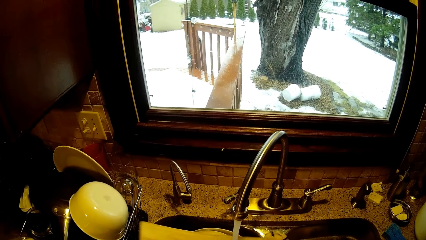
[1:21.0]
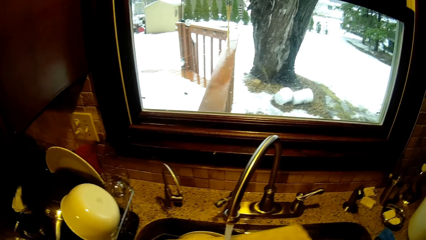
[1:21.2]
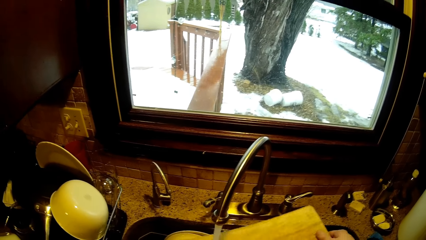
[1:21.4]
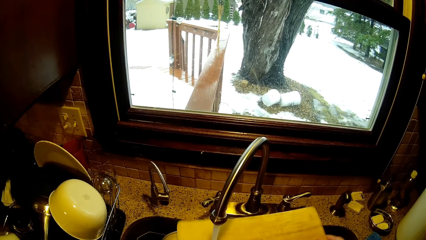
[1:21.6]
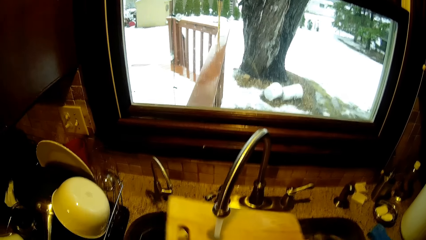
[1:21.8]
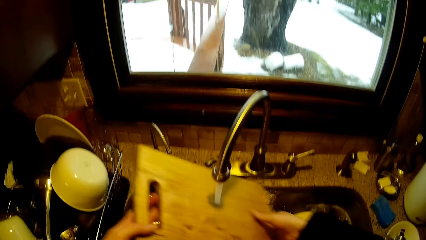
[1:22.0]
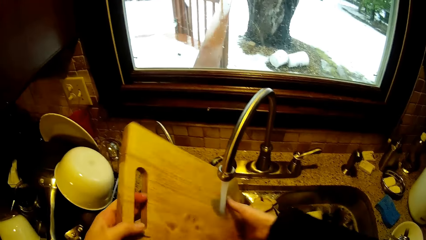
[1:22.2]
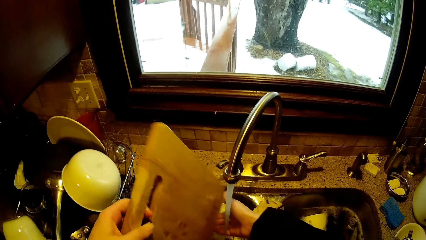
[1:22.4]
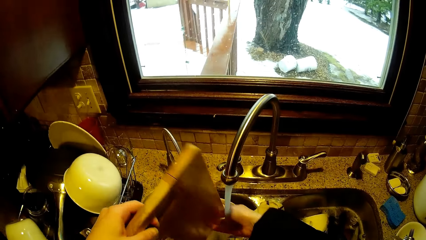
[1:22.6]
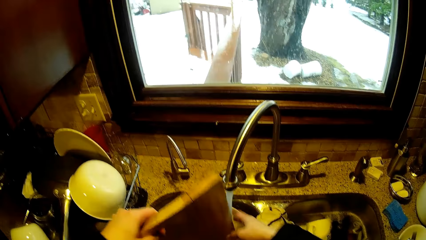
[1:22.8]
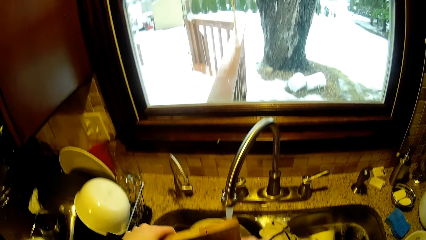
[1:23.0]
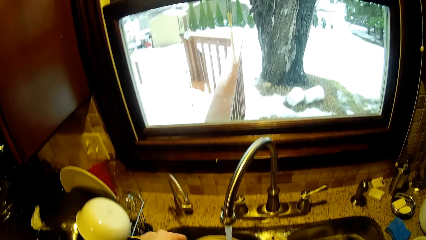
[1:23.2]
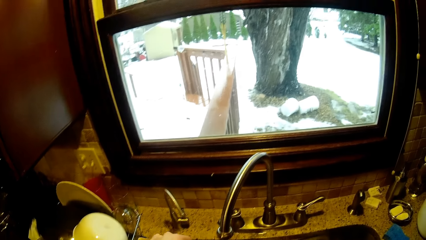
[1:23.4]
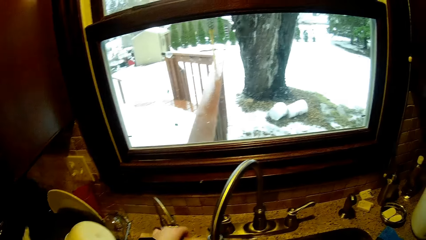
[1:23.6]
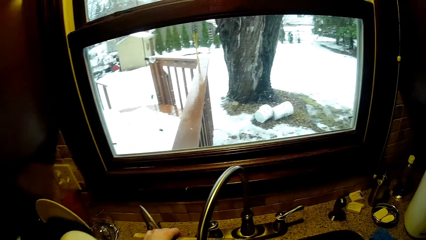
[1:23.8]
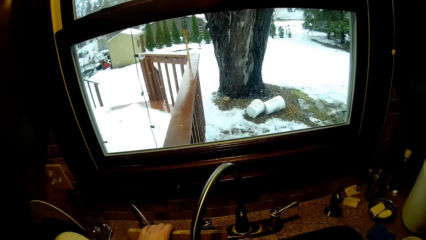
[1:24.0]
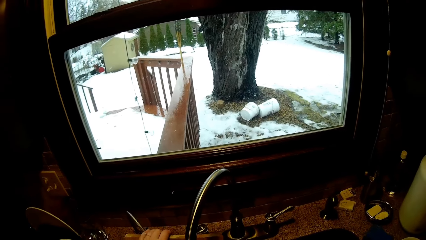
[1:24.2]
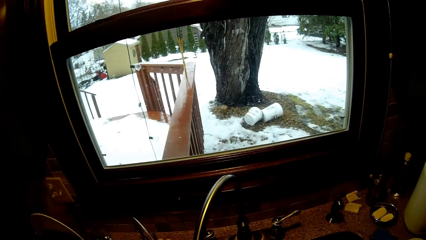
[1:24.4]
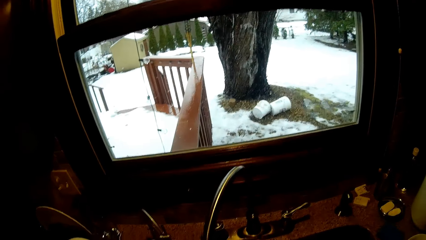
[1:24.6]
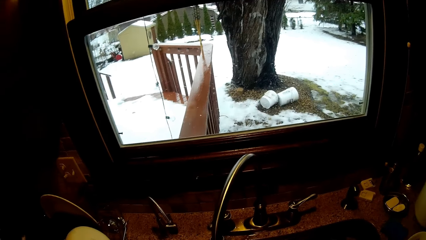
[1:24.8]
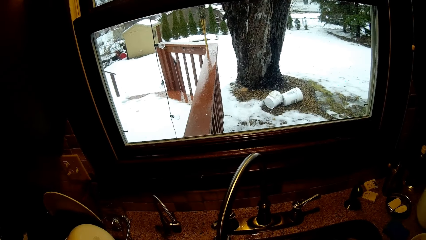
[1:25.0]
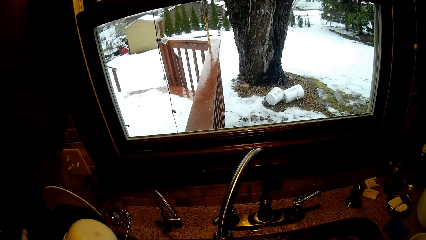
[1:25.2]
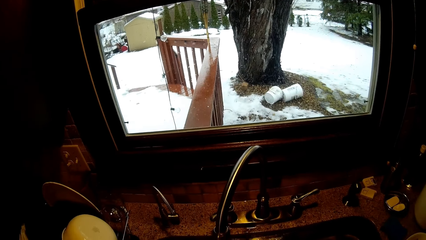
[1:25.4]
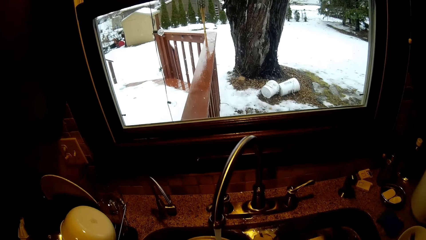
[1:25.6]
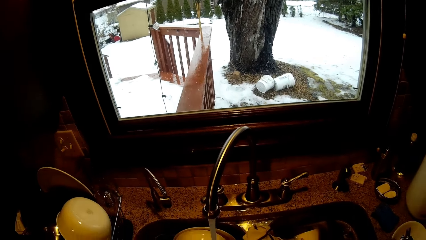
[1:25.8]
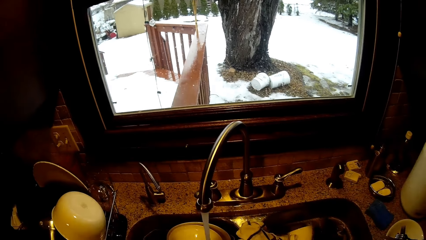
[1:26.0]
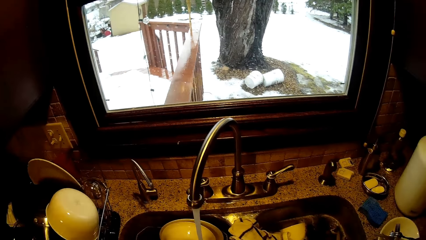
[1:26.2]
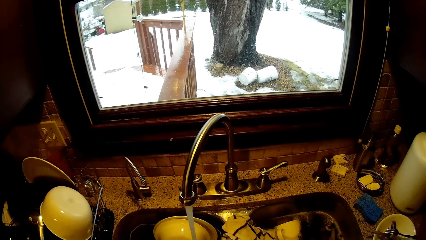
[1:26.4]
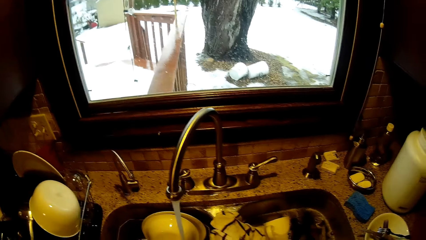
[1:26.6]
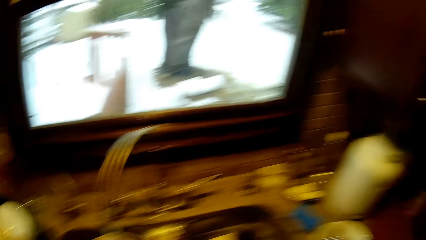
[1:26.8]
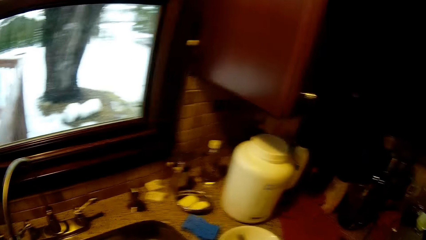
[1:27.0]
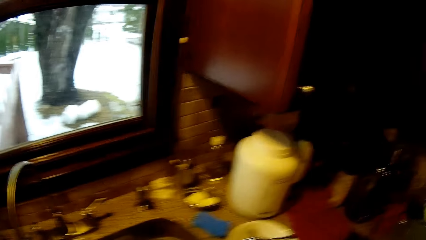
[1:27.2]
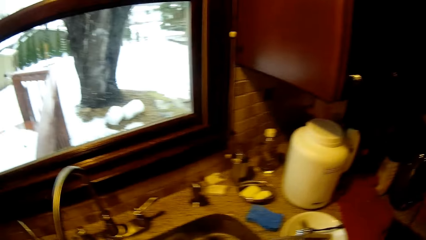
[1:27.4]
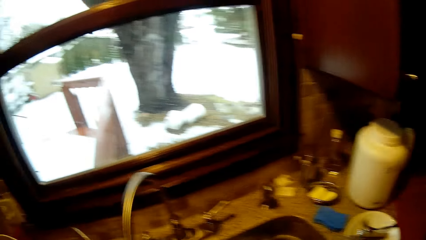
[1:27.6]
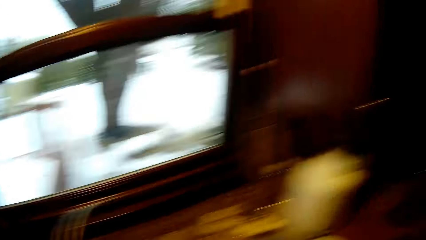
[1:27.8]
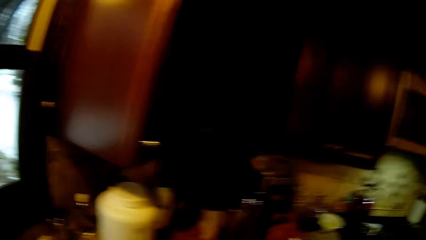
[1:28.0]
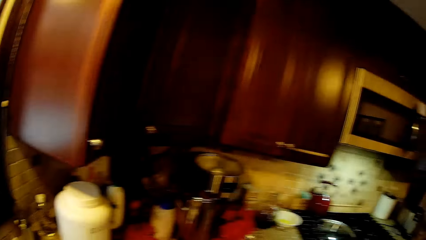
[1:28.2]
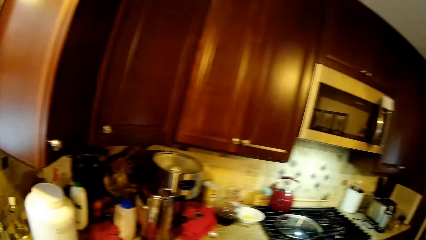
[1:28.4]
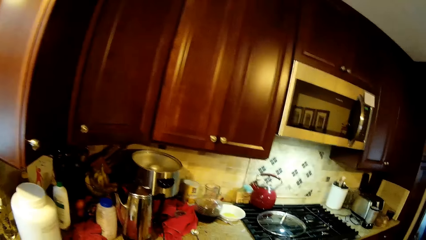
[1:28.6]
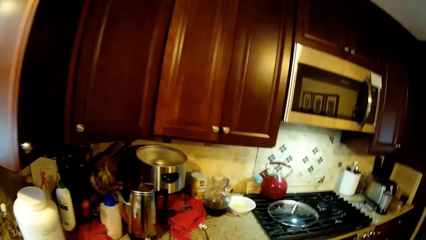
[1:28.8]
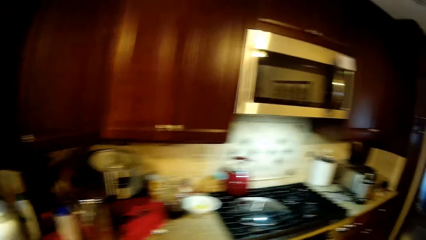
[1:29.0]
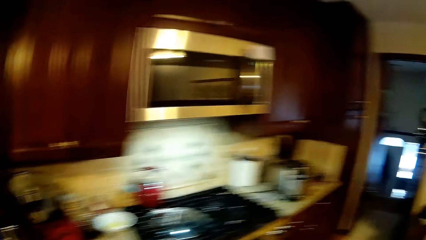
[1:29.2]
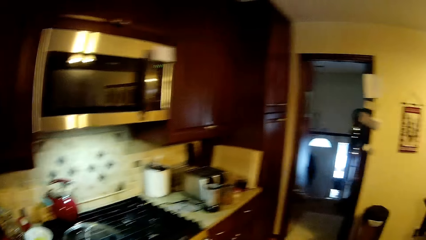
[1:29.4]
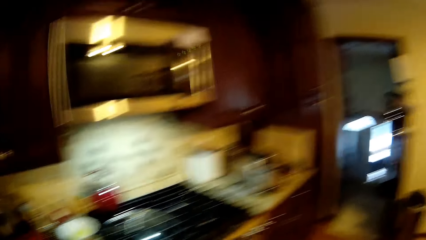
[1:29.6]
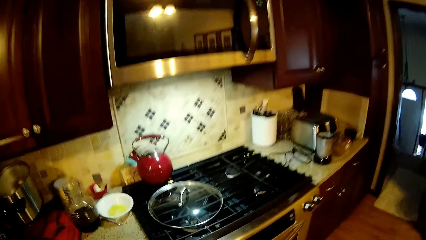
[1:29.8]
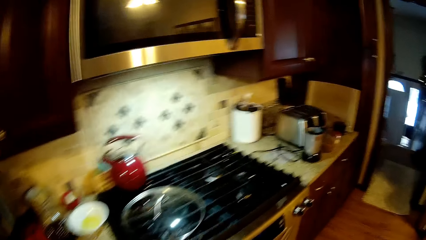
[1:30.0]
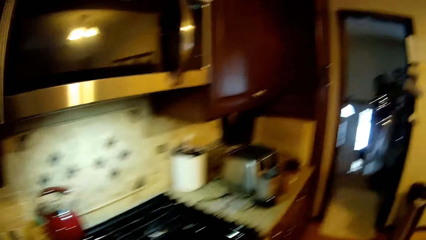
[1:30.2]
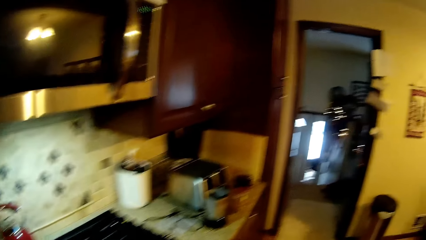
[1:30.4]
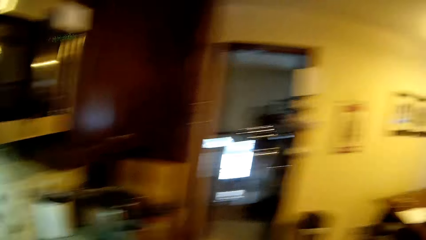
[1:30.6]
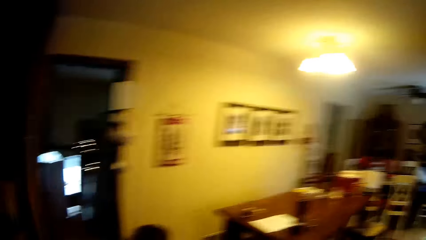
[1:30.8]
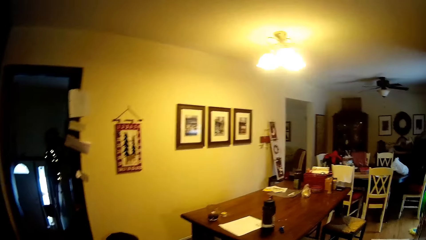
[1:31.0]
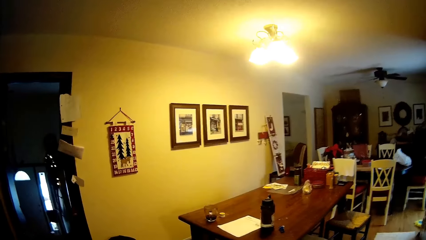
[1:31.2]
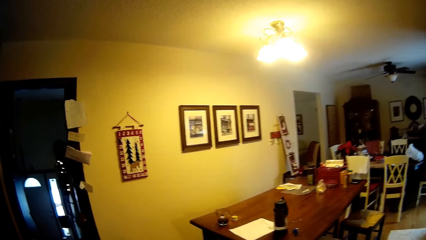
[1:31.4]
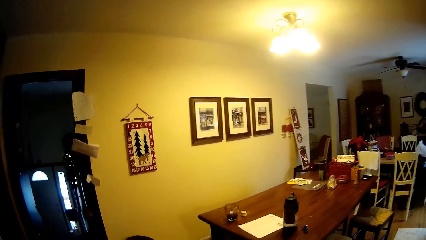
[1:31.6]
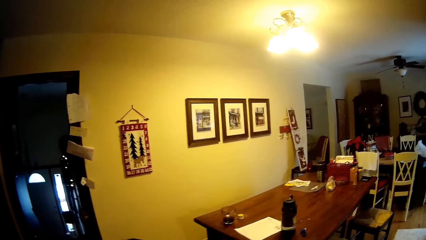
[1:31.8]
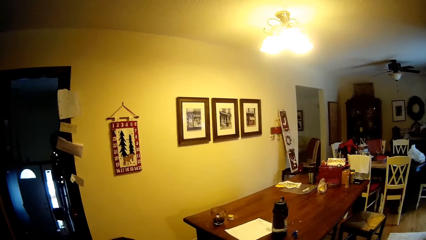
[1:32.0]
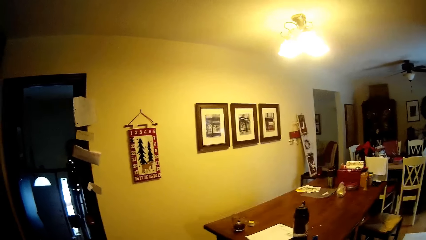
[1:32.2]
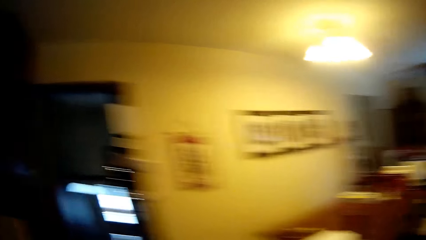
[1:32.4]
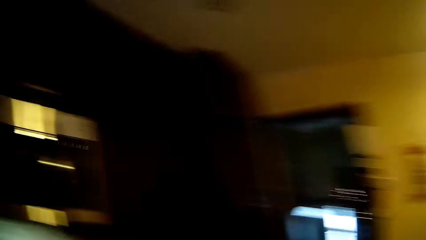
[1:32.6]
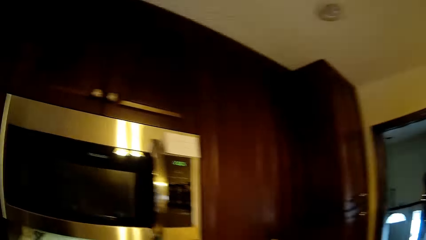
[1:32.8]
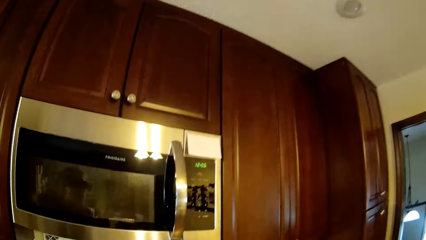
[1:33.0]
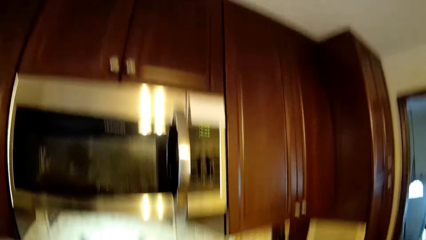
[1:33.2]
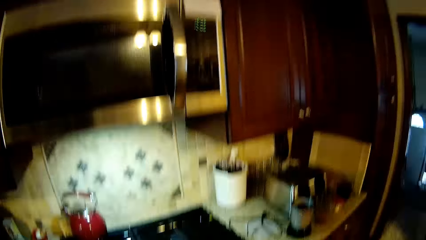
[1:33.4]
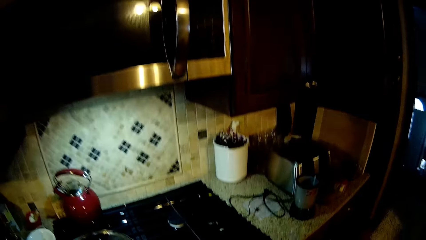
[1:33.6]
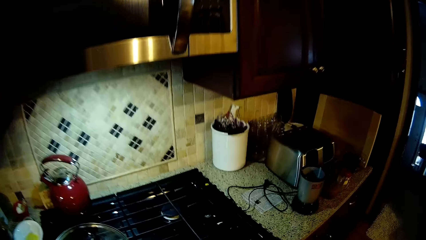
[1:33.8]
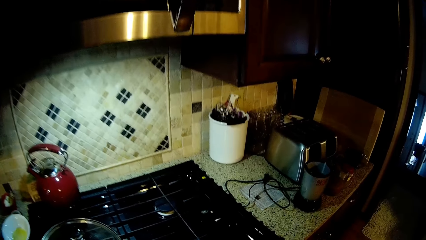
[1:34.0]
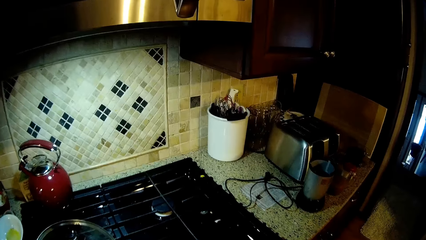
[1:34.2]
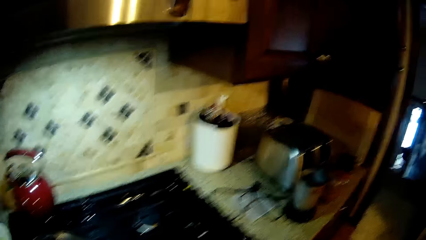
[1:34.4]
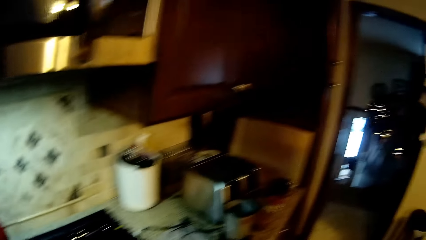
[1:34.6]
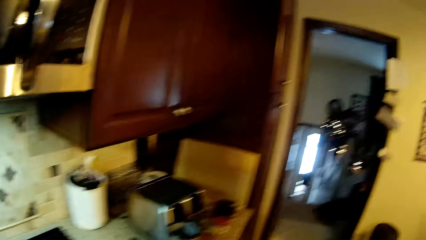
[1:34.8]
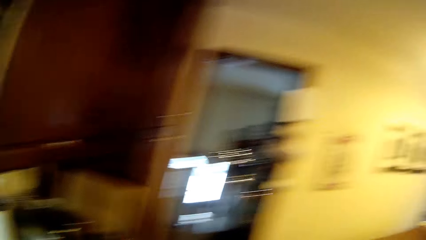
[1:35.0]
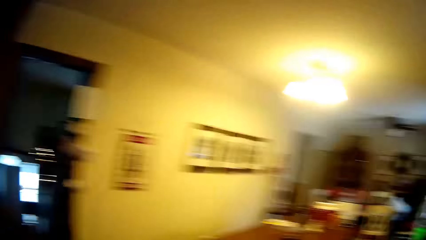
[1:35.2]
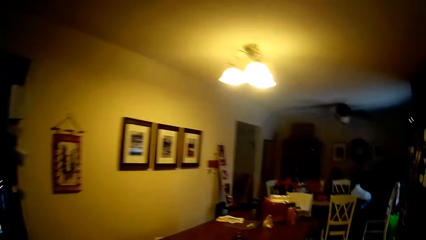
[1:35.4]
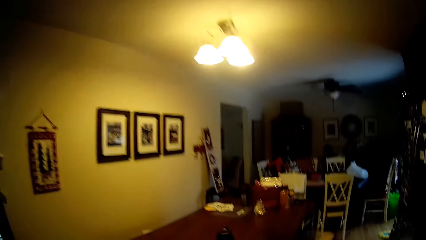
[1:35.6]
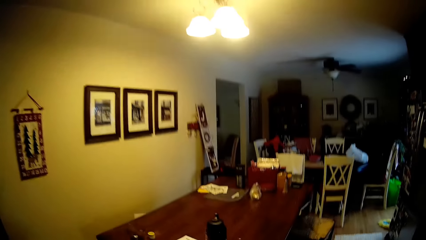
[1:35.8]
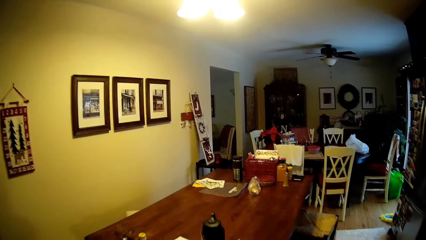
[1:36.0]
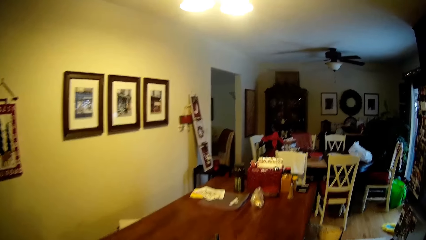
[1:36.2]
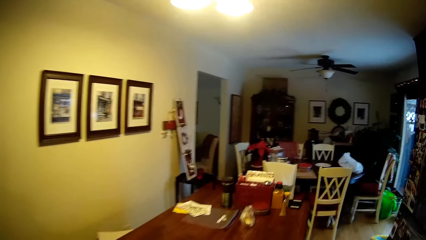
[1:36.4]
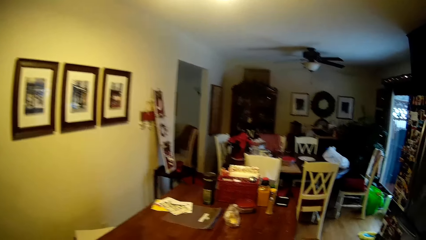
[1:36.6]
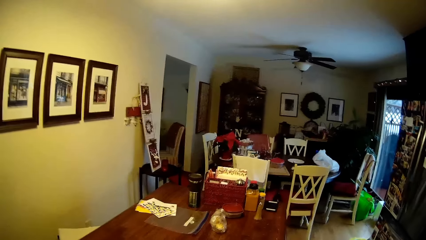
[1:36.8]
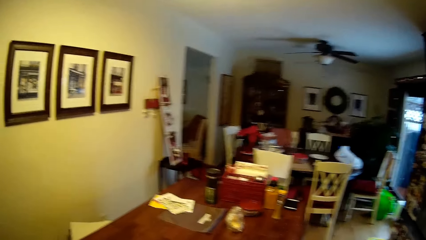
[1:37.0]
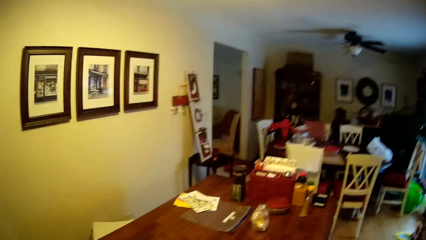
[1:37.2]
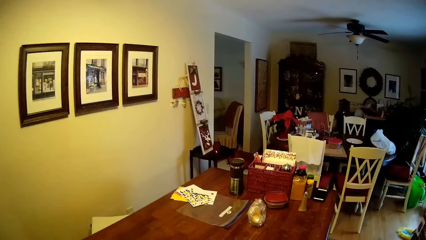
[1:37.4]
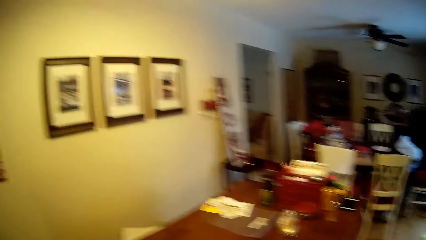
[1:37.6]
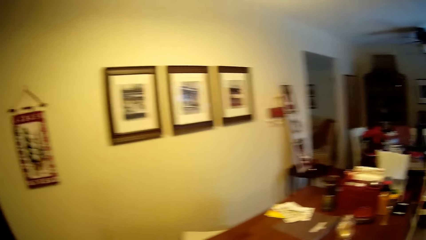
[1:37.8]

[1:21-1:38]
The camera wearer puts the chopping board down. They walk in the room.
